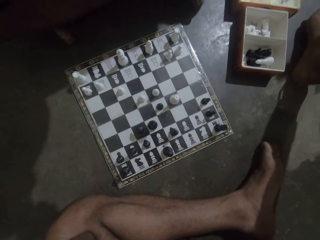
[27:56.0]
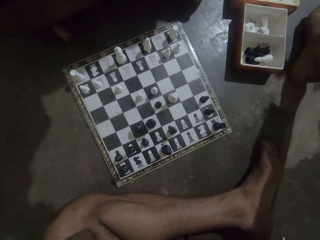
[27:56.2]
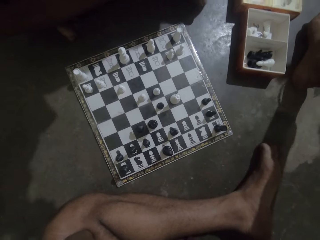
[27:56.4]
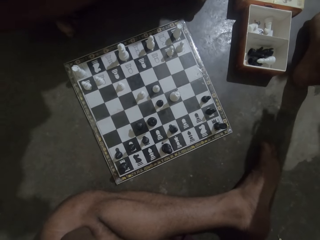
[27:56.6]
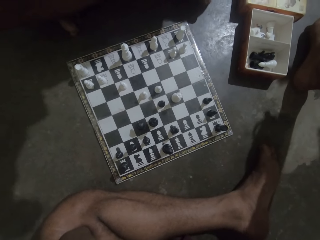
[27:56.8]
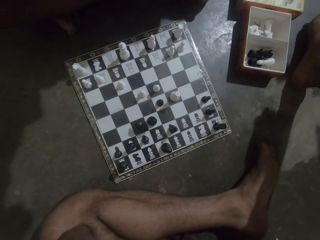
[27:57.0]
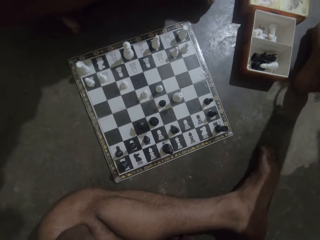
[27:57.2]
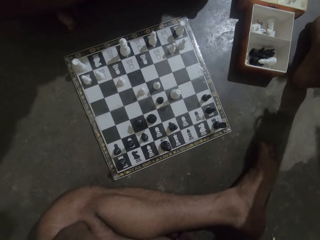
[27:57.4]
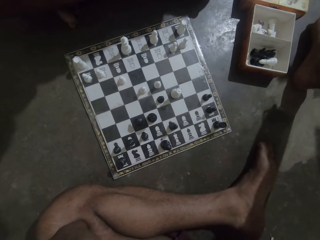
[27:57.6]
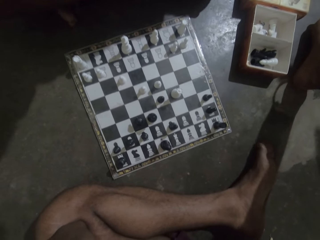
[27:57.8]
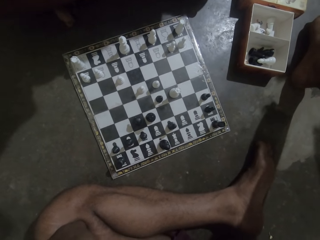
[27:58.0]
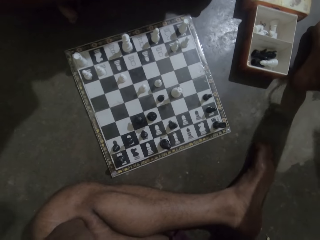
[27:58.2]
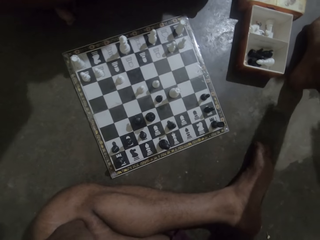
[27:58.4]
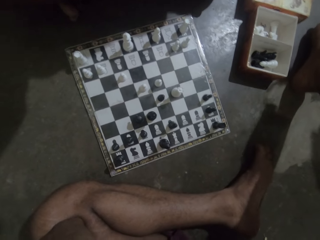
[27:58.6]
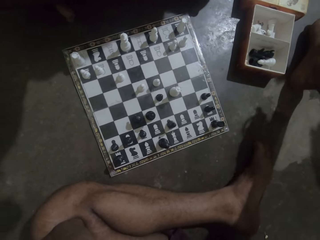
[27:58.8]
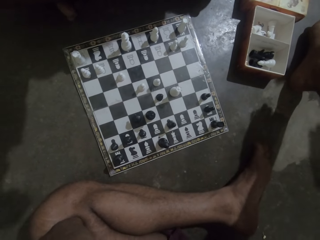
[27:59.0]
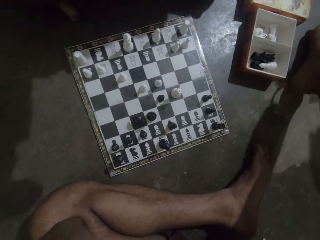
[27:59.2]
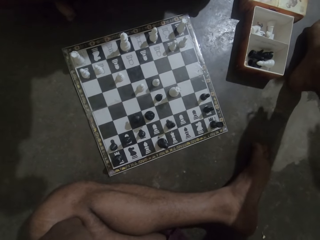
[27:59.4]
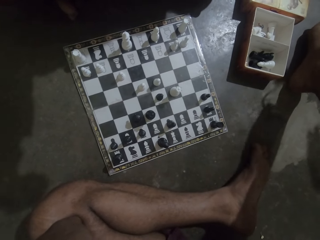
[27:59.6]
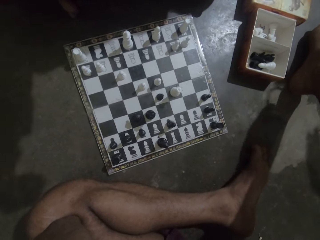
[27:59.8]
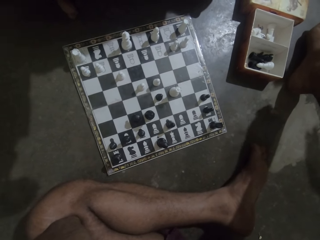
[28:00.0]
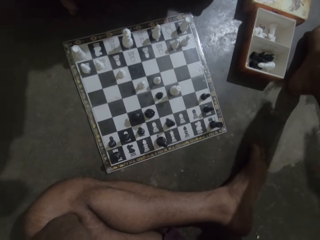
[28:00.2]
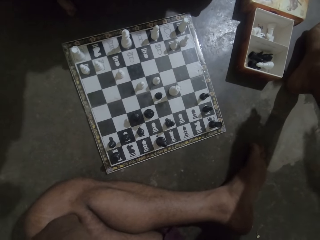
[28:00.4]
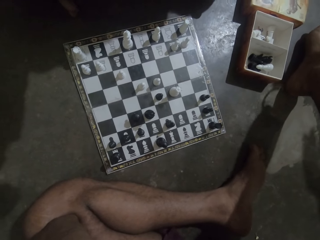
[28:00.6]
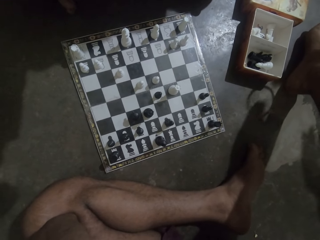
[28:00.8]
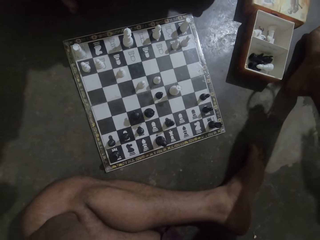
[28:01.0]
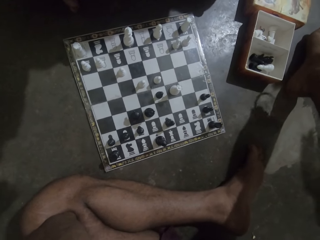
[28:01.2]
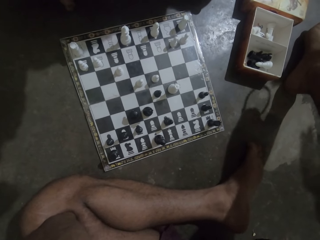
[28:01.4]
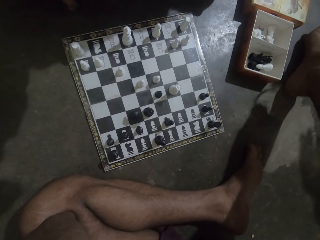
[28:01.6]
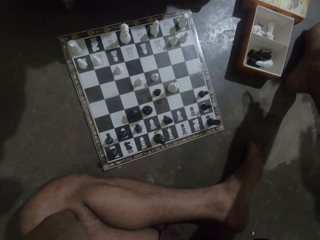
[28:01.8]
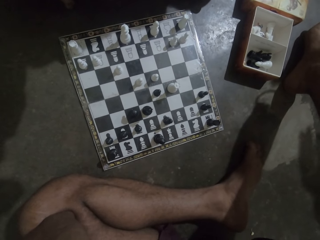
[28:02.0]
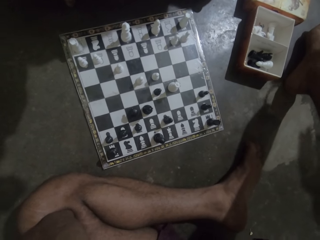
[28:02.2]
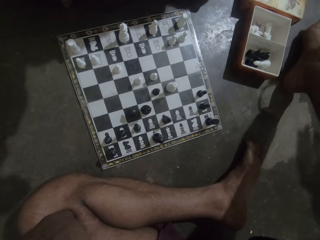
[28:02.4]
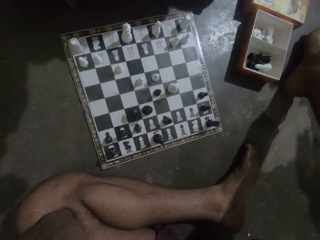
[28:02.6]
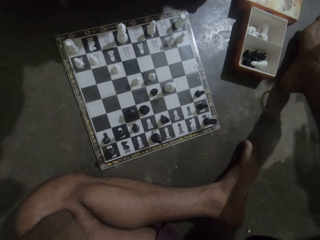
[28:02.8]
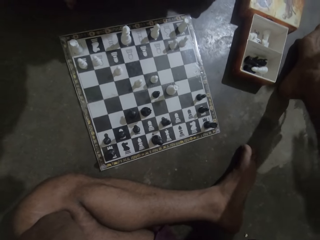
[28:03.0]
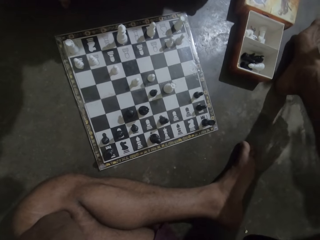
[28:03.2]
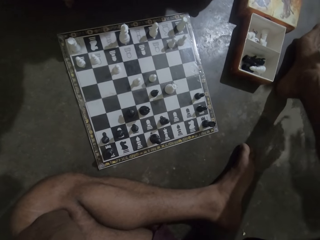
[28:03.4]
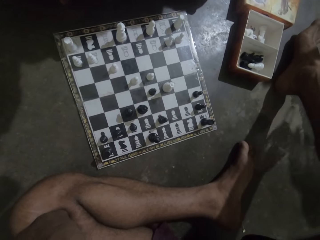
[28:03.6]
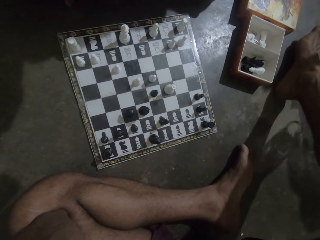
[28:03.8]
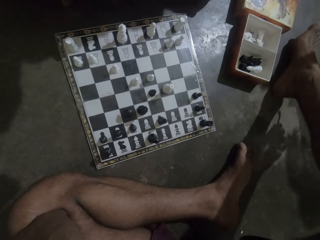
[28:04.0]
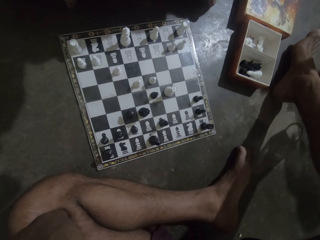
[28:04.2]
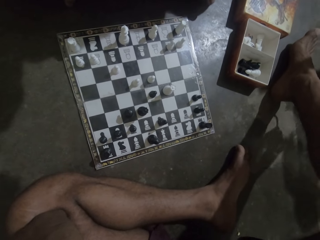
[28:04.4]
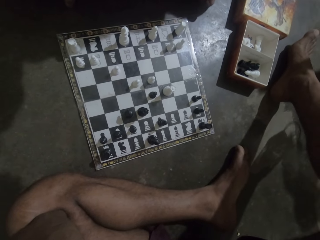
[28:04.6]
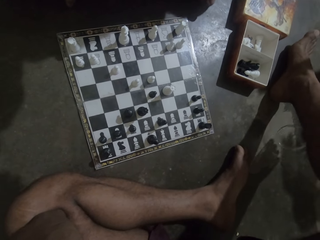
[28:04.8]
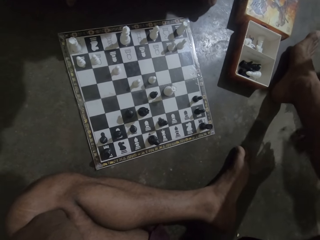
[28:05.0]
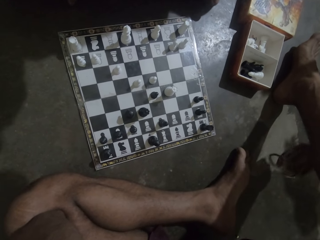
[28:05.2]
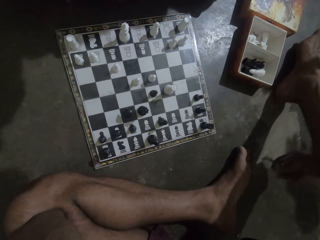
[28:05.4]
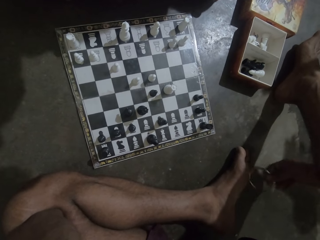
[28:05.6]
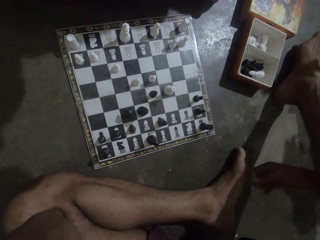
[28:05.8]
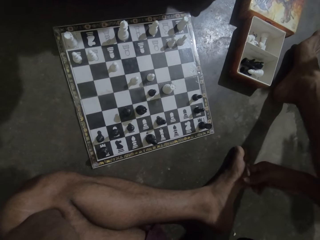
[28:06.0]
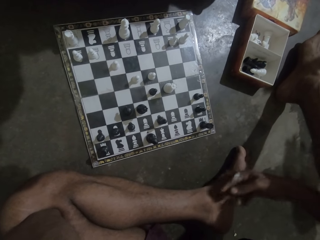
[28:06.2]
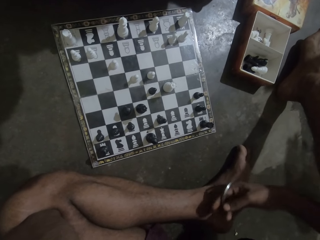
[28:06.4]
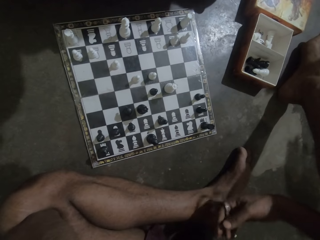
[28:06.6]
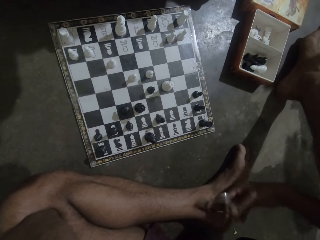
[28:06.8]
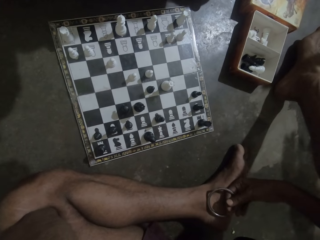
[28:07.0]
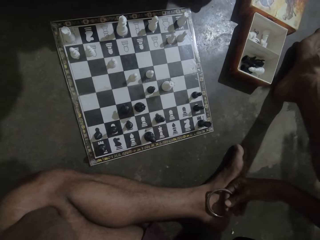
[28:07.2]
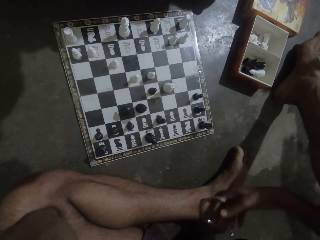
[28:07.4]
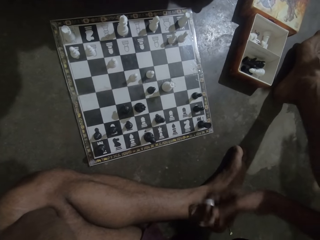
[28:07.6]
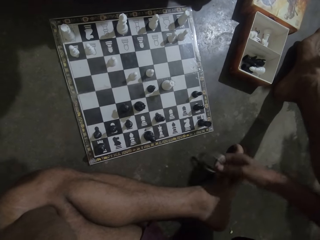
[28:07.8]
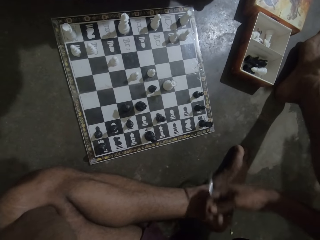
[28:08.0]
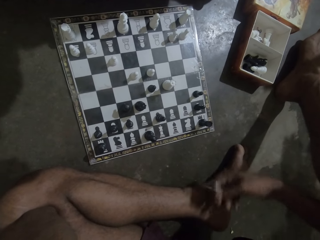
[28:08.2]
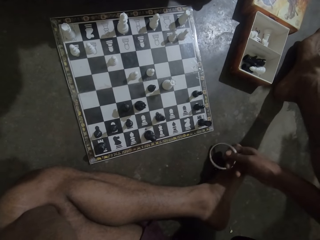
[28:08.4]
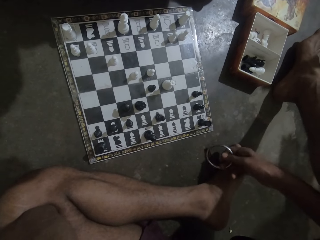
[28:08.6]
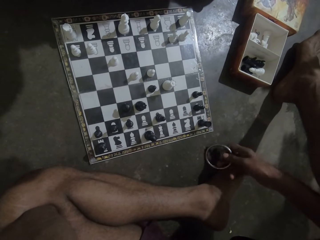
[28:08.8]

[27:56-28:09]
The camera wearer looks at the chess board. They swing the bangle.

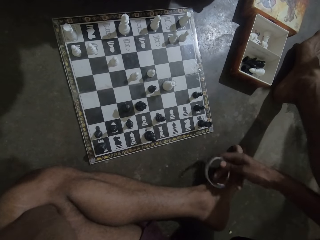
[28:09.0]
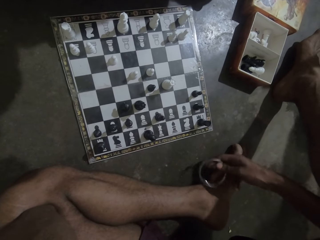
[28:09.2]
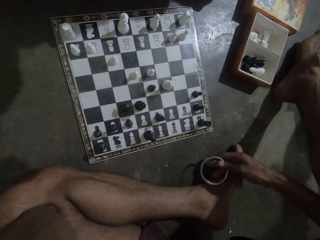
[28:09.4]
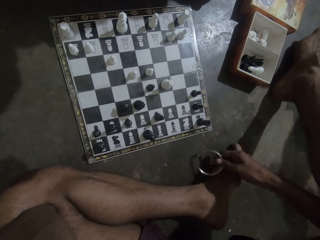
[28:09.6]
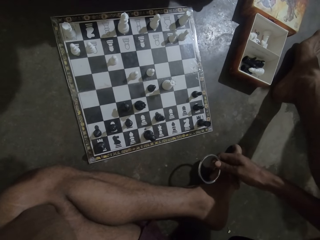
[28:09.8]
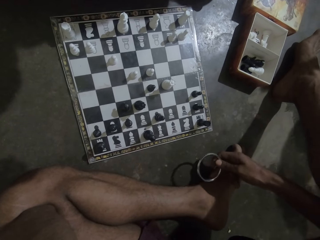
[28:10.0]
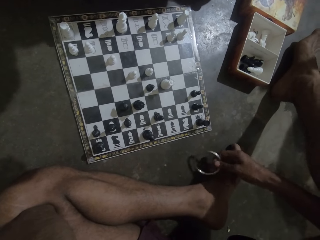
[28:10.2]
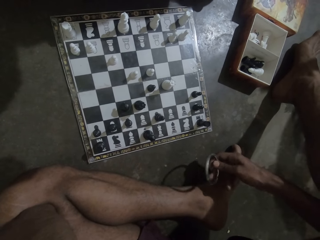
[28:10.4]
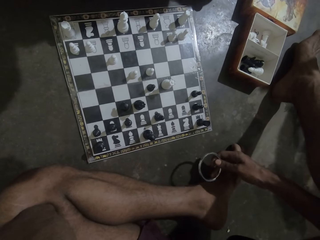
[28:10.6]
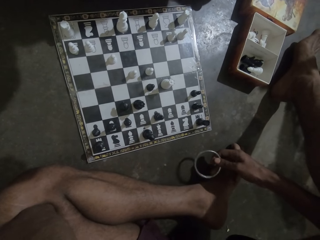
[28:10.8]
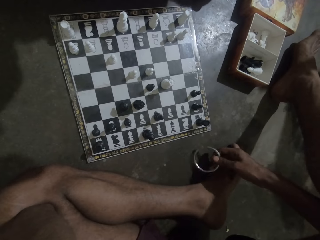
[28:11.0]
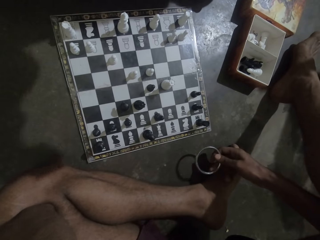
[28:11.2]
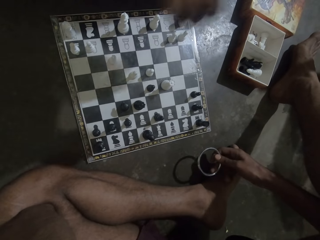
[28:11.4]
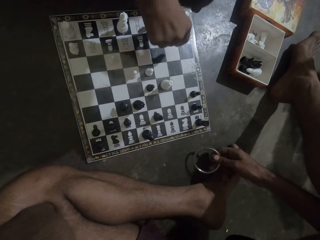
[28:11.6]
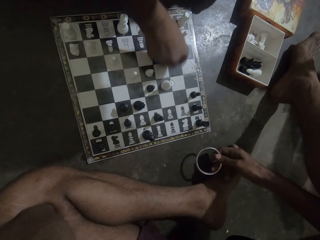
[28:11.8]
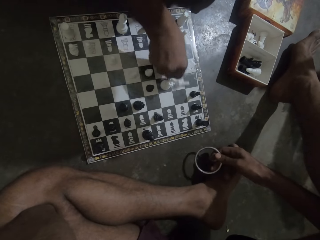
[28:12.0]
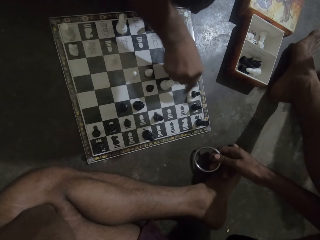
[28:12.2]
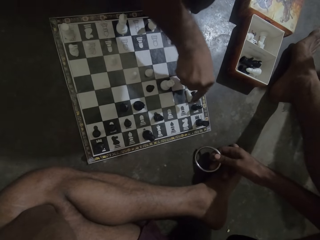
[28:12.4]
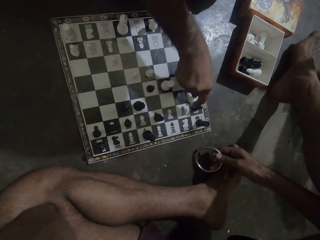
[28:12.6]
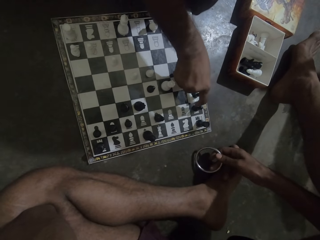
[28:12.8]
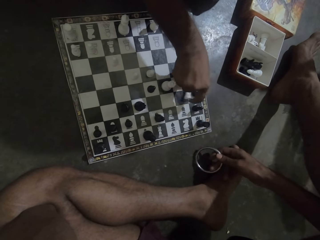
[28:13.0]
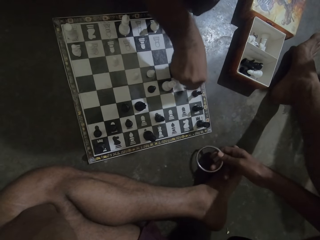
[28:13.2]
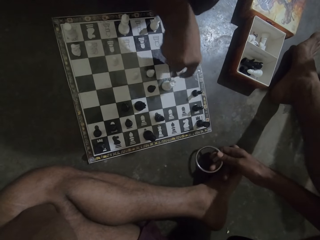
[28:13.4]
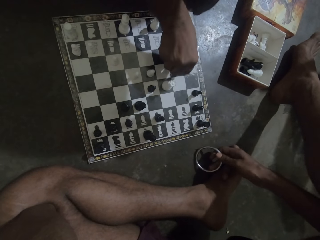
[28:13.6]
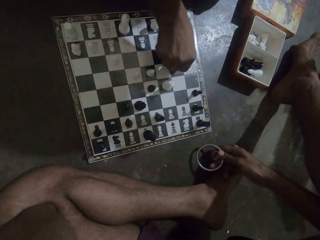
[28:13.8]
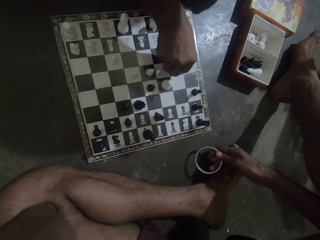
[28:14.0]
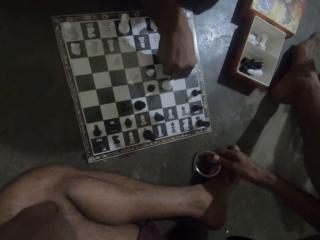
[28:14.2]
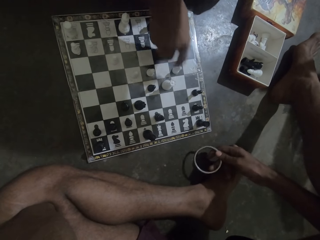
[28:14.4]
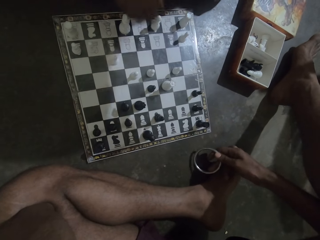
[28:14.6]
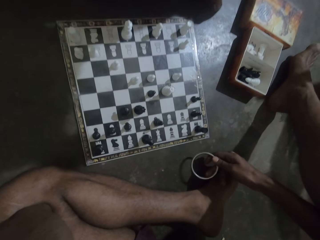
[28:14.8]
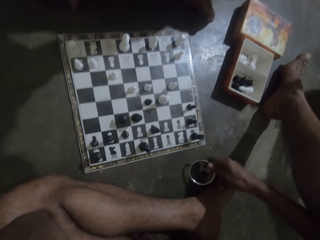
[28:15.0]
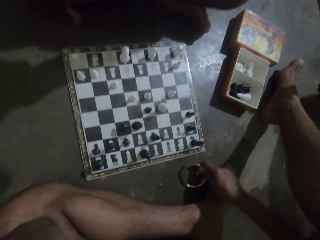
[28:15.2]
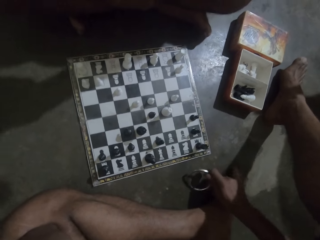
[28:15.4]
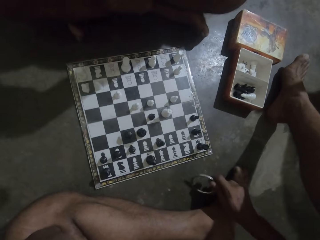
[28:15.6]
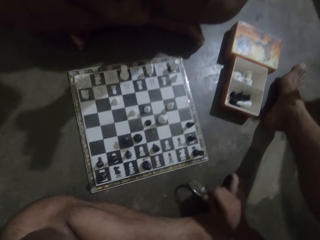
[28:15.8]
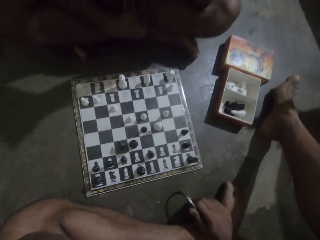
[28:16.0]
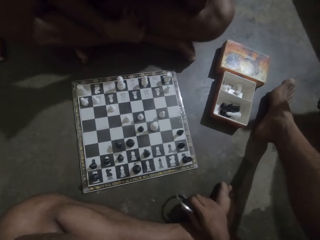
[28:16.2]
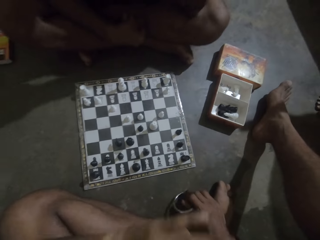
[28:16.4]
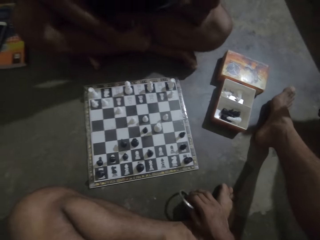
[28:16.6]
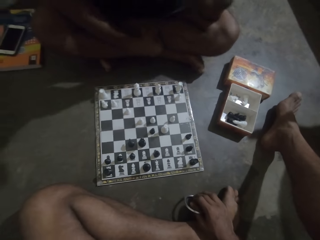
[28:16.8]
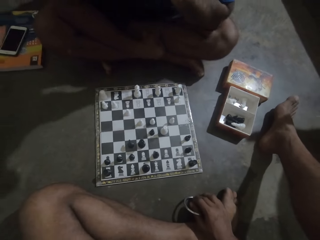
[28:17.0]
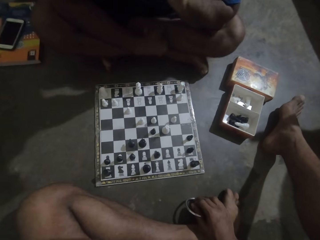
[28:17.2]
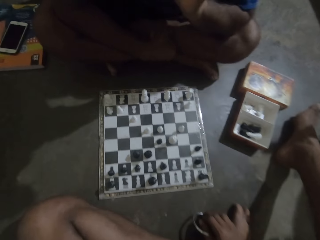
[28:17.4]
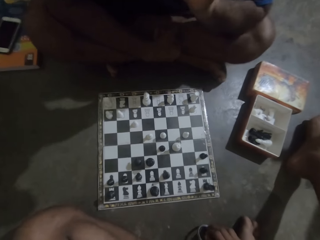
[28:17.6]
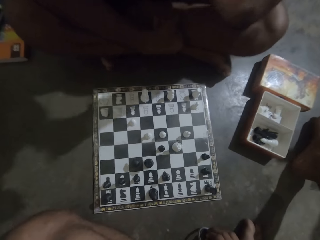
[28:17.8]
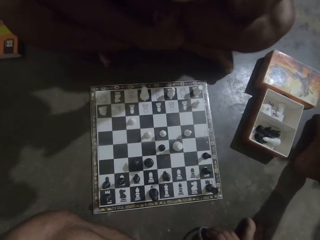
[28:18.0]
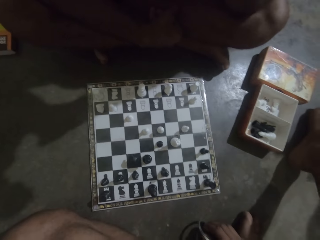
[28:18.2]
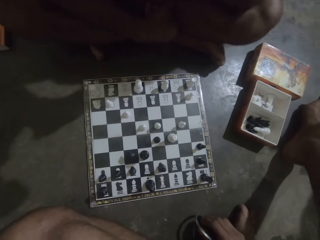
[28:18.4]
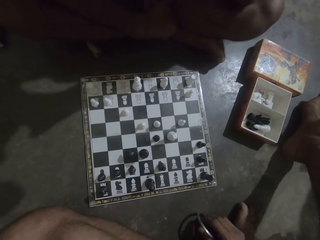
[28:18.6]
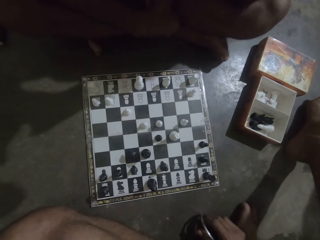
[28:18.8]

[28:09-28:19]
A man plays chess. The man moves a white chess piece on the chess board. The camera wearer swings the bangle. They look at the chess board.
